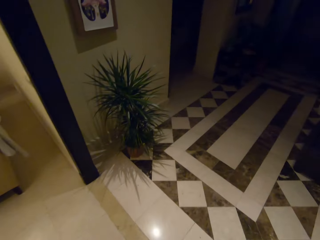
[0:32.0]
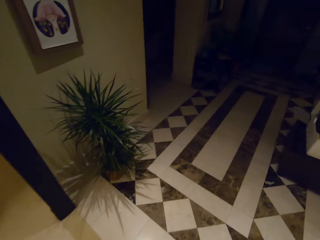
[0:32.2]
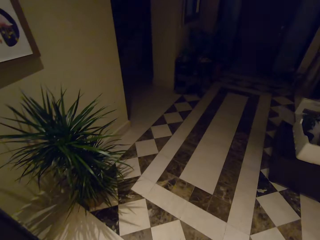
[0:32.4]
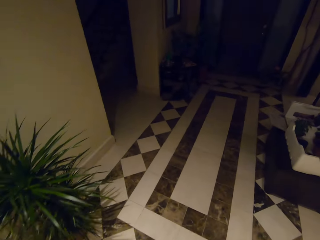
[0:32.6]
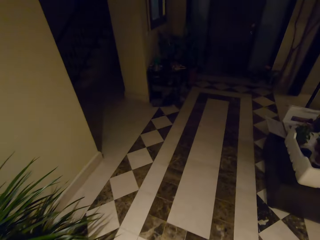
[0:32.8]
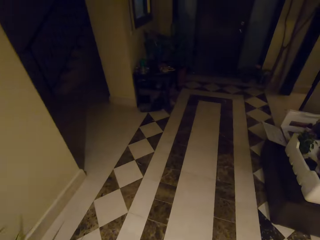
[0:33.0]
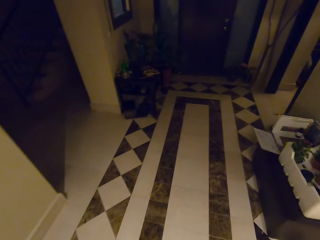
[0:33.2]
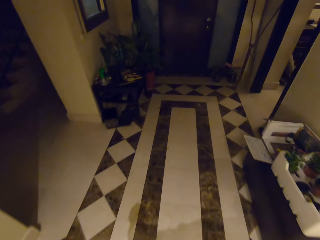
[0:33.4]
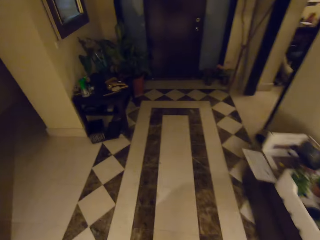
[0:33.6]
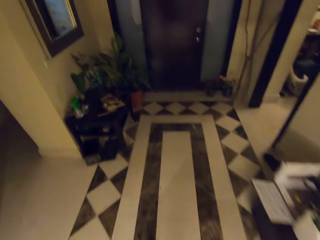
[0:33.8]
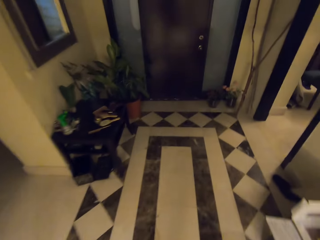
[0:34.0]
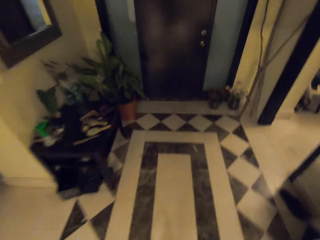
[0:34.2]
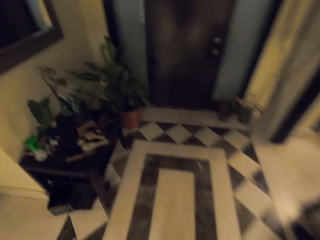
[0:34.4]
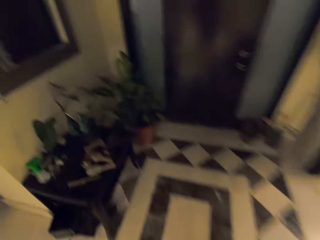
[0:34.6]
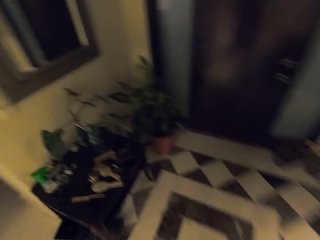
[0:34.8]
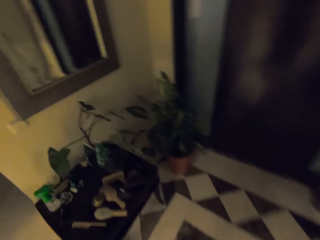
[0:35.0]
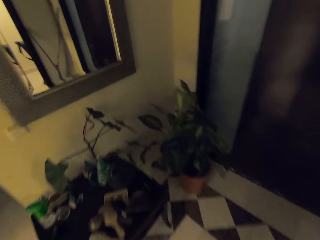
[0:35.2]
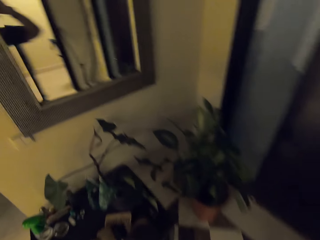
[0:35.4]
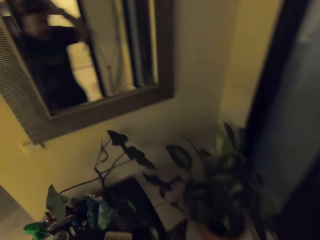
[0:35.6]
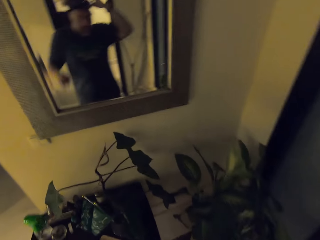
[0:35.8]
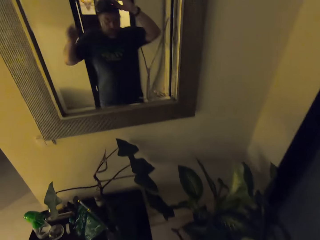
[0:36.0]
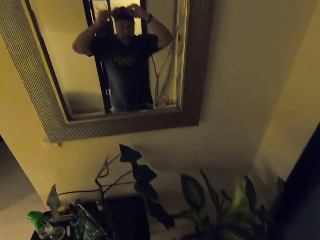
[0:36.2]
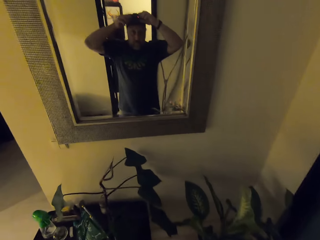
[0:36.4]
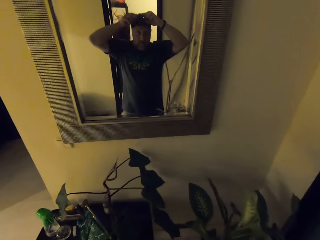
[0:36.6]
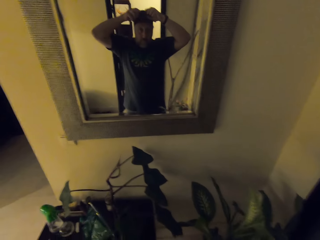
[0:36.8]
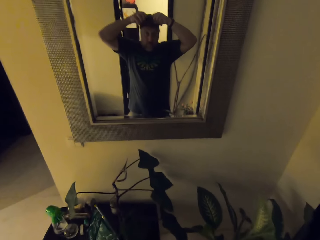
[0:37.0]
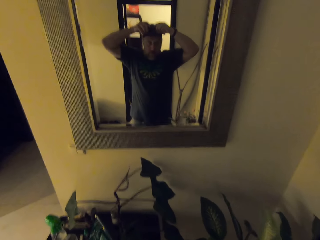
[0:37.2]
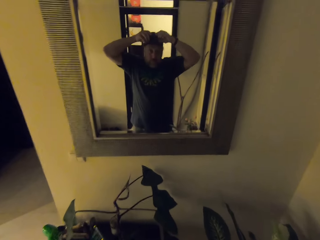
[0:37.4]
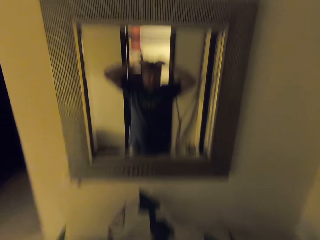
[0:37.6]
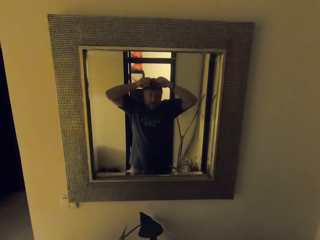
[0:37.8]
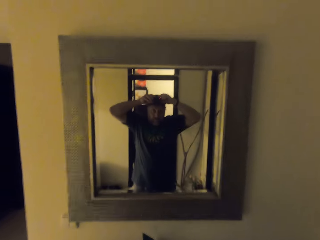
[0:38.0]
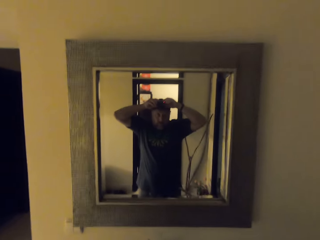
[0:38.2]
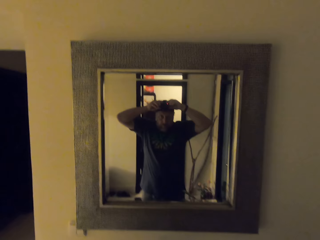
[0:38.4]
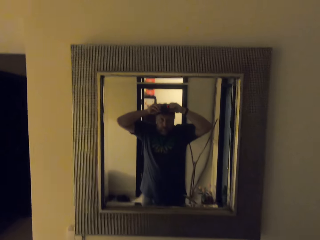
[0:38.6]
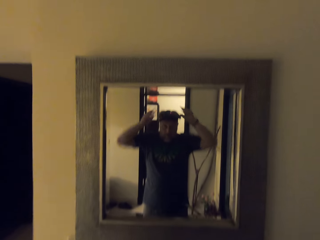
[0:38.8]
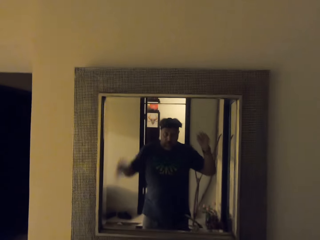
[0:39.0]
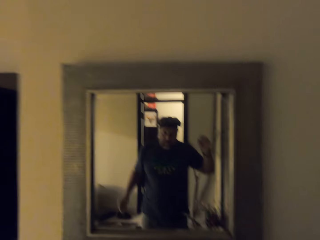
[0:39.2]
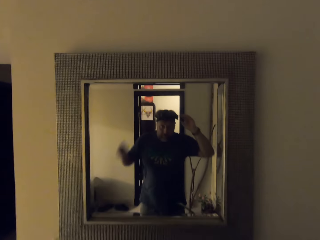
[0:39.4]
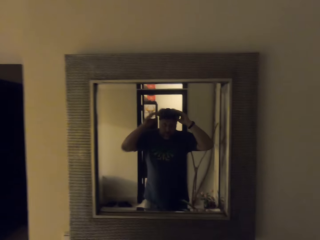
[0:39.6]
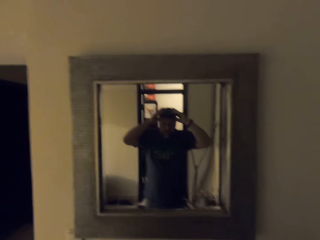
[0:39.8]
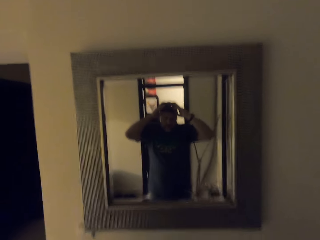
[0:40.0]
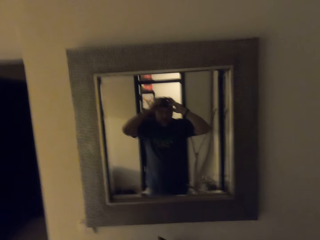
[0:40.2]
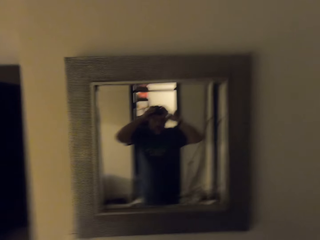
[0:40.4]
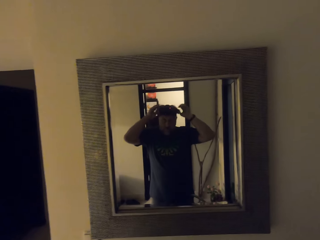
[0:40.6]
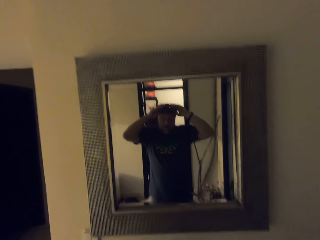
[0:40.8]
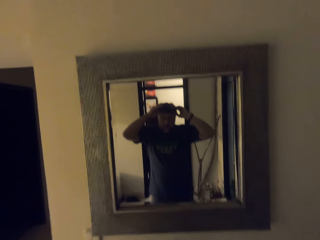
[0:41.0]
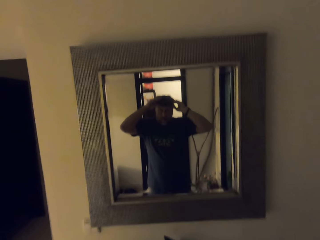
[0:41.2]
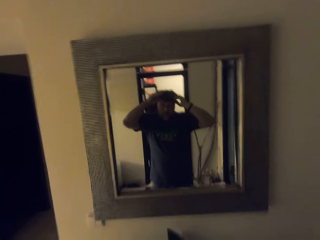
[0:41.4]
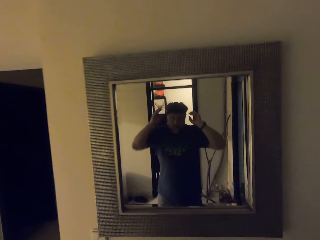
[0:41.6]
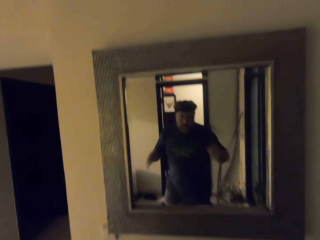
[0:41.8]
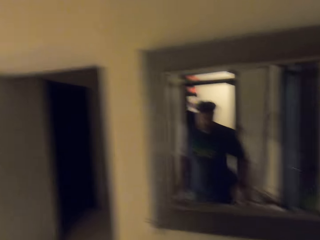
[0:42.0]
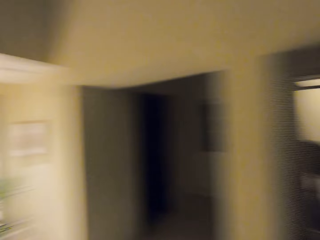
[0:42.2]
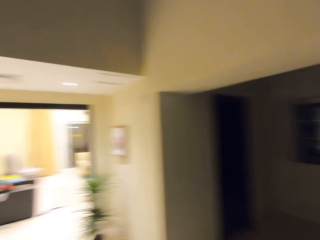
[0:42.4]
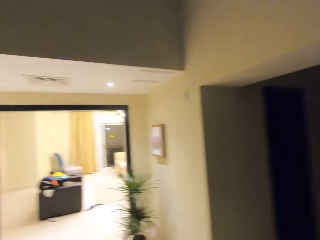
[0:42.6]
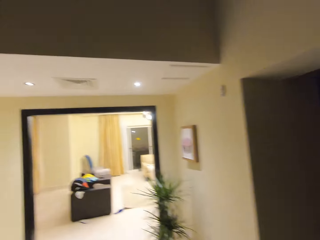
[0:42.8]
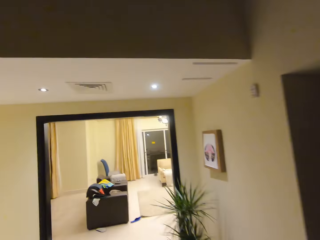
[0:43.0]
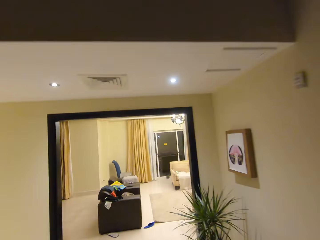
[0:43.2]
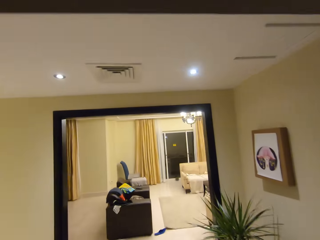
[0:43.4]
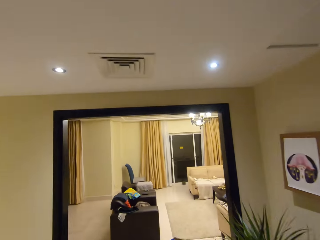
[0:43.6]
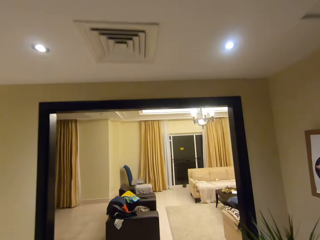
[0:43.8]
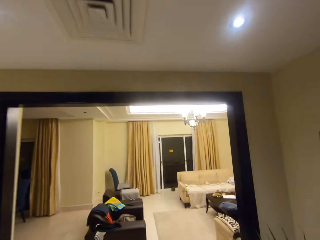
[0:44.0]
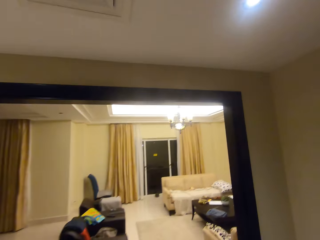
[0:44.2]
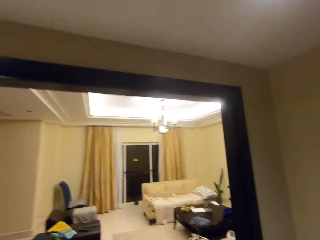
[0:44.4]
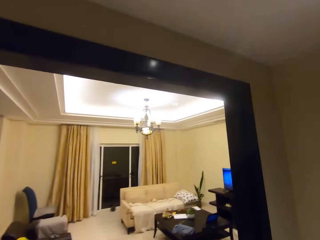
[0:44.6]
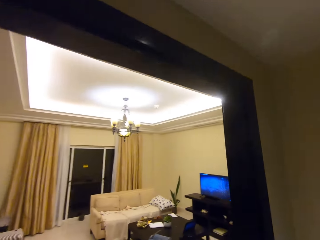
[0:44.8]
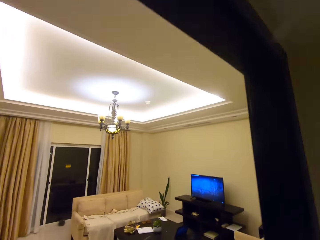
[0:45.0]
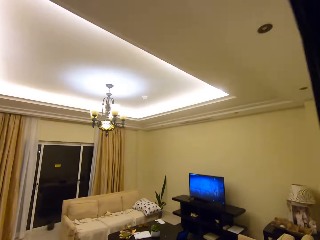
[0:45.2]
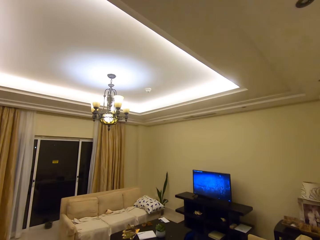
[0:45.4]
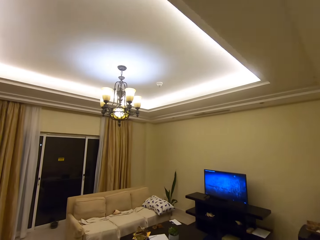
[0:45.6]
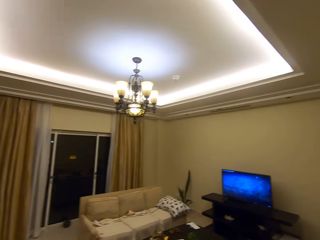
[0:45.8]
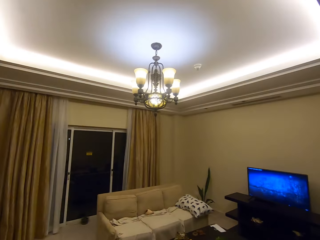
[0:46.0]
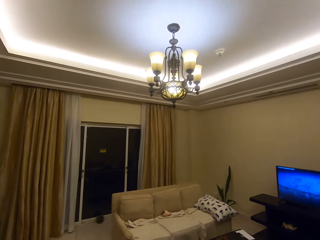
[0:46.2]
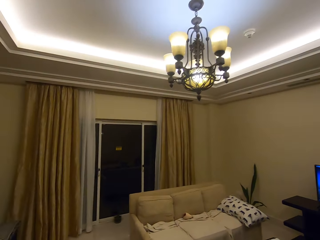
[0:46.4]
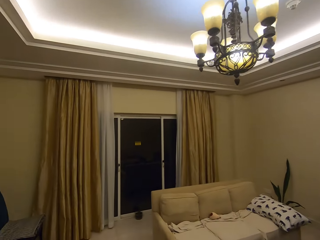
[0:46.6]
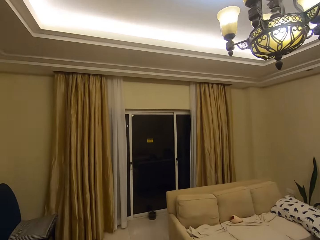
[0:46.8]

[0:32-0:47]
The camera wearer walks to the mirror. They stop near the mirror. They adjust the camera. They walk to the living room.

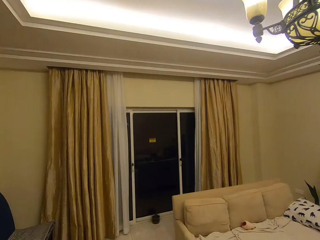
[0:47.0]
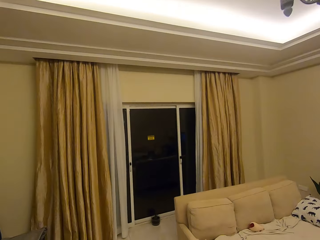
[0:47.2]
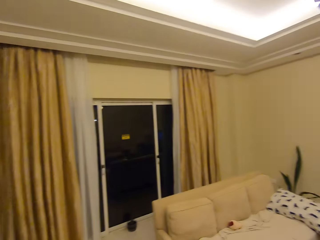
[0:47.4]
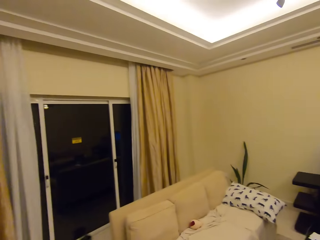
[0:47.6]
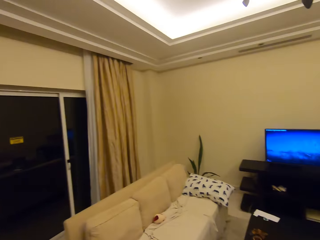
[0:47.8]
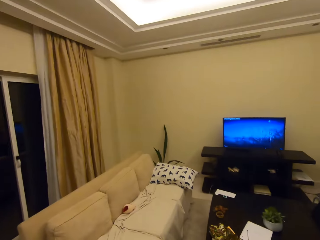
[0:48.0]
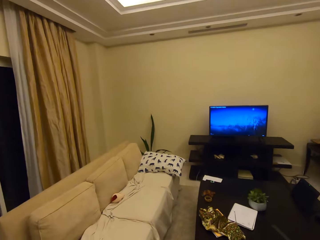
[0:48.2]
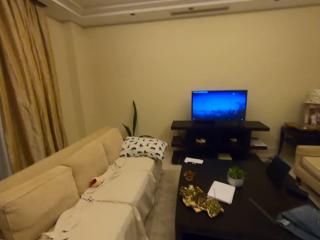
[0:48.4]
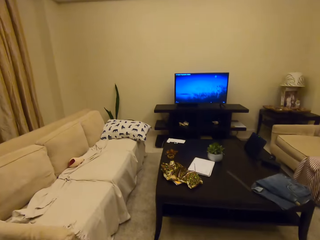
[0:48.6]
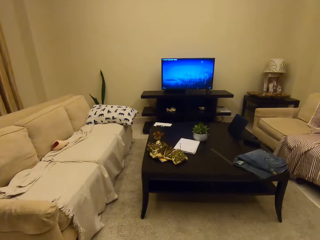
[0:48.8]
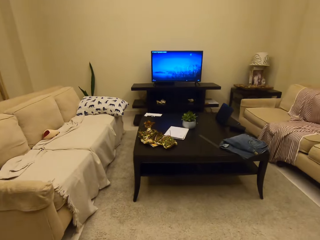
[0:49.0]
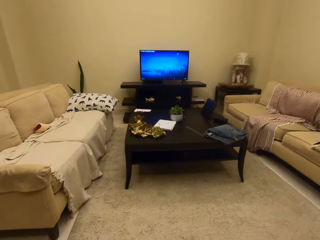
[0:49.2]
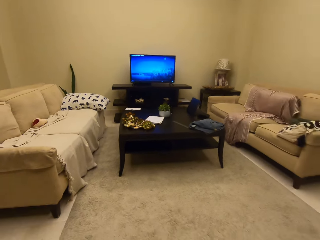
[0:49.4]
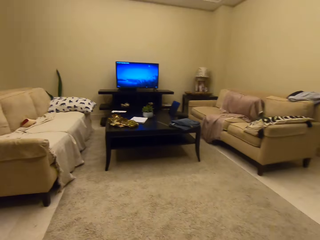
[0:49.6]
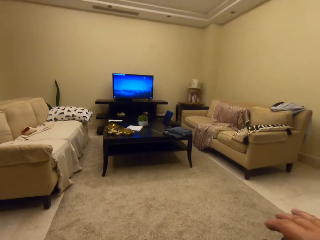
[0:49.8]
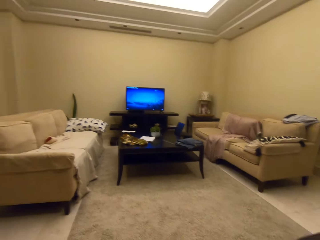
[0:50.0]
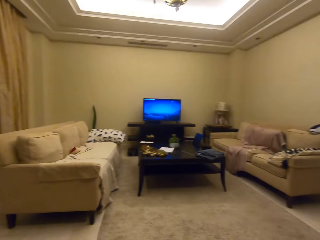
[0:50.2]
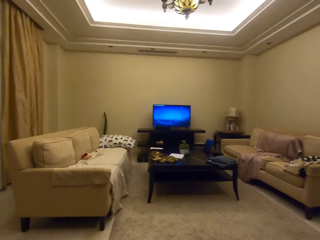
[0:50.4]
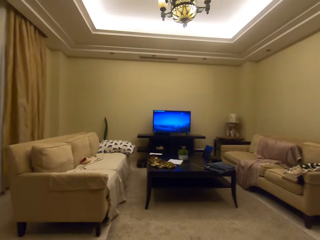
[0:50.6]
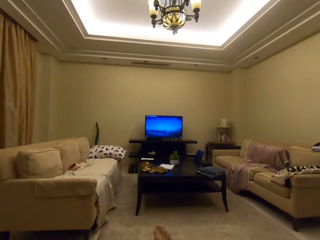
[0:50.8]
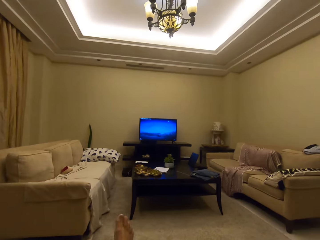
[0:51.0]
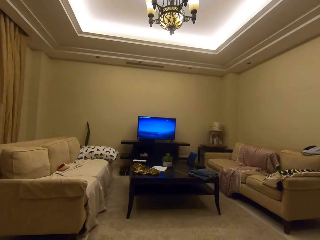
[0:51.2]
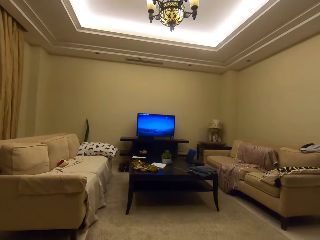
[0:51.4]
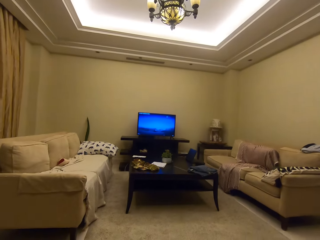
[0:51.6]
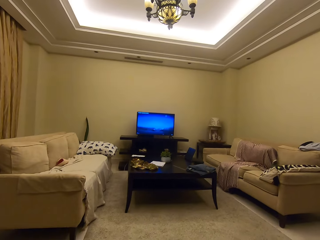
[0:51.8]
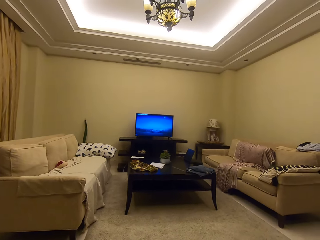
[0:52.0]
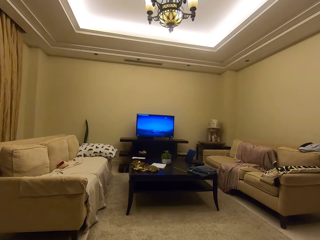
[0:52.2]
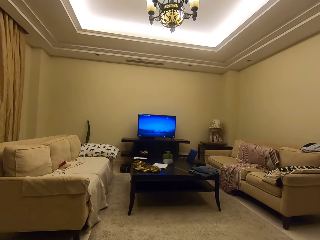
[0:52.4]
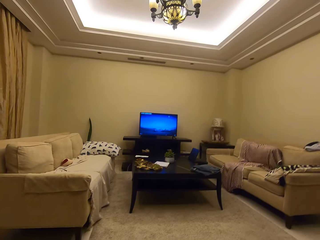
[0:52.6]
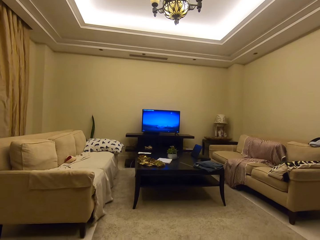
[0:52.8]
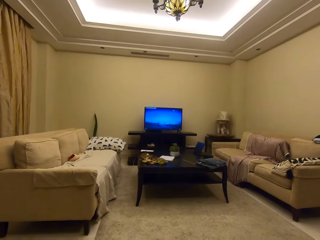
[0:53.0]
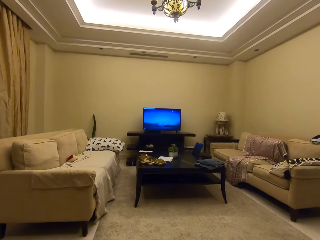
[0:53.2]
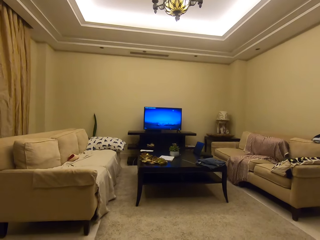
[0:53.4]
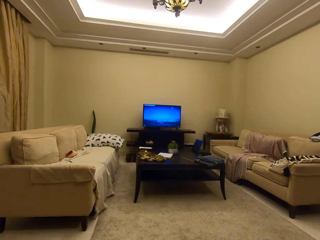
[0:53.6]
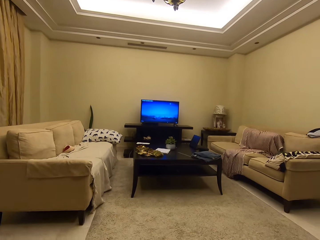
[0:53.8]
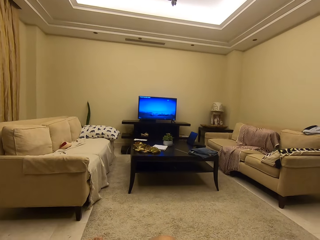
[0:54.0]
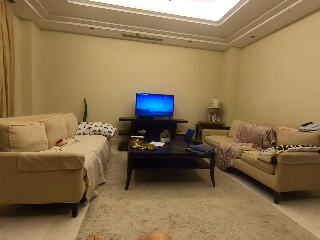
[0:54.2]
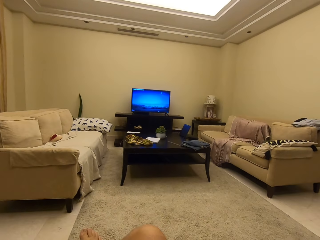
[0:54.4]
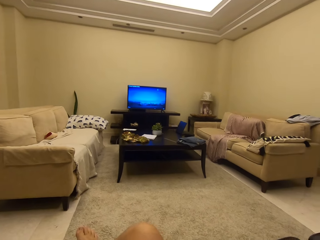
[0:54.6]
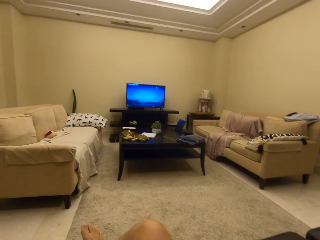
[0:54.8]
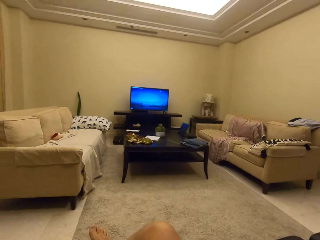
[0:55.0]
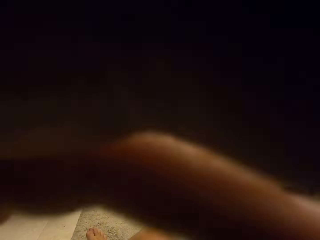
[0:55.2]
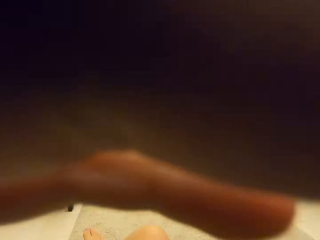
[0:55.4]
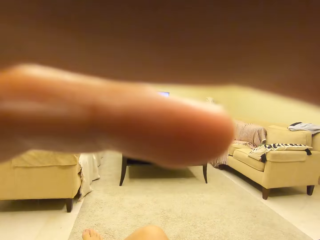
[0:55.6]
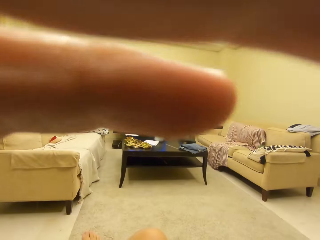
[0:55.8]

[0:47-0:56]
The camera wearer sits on the couch. They watch the television.
